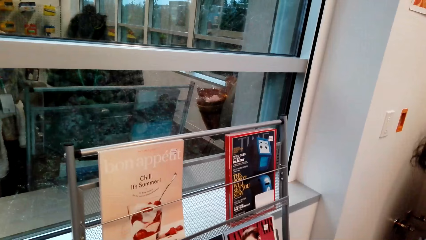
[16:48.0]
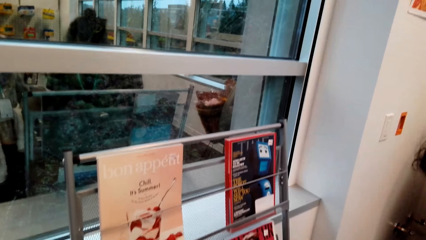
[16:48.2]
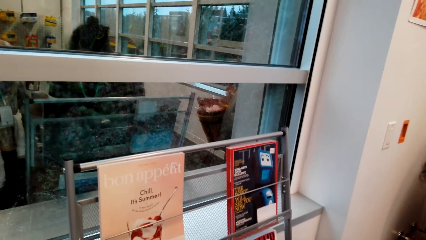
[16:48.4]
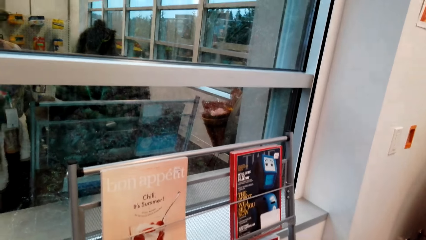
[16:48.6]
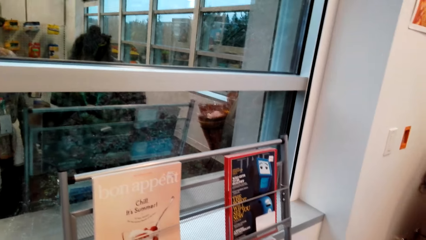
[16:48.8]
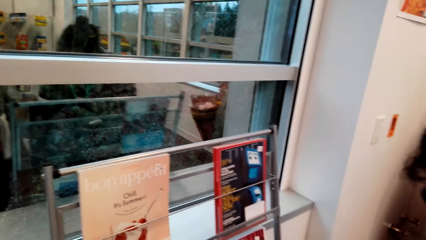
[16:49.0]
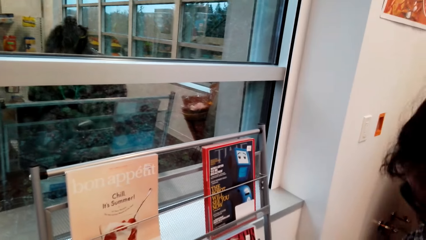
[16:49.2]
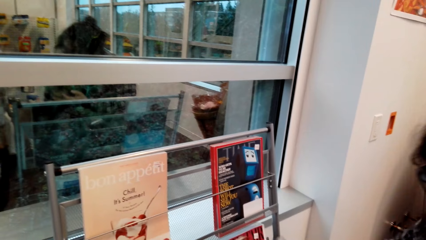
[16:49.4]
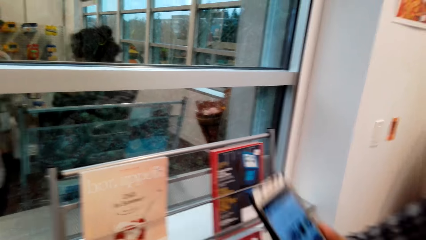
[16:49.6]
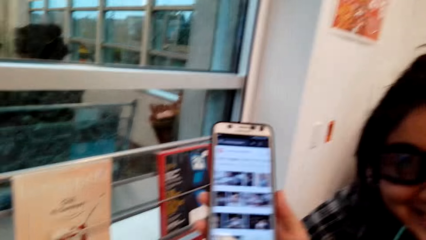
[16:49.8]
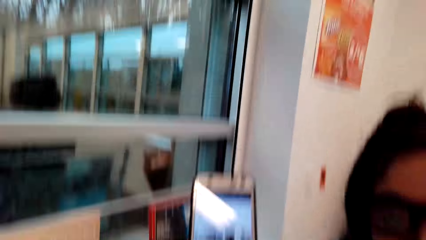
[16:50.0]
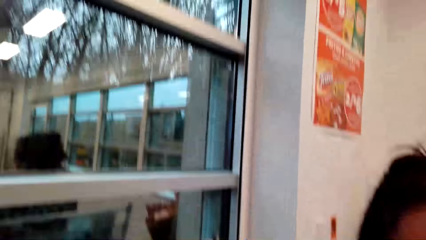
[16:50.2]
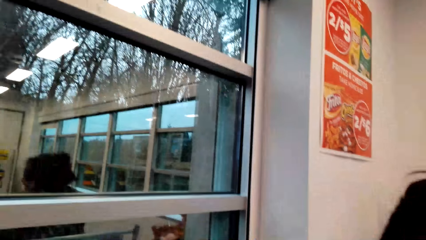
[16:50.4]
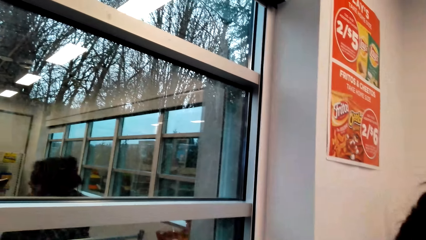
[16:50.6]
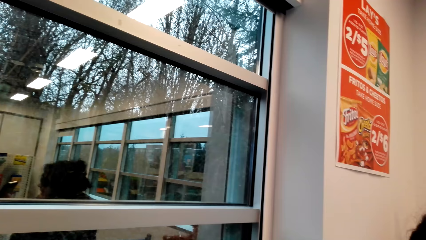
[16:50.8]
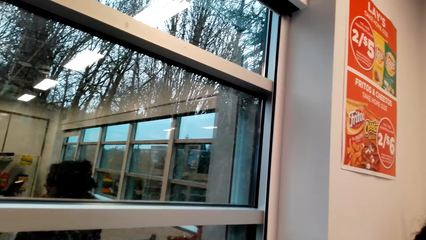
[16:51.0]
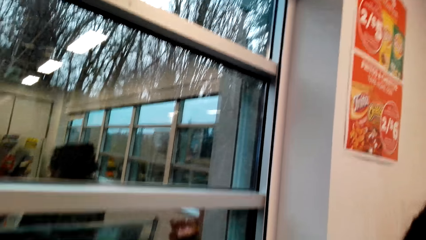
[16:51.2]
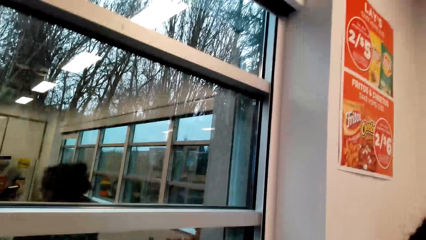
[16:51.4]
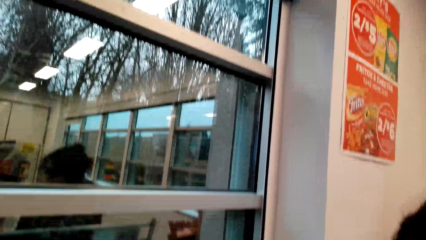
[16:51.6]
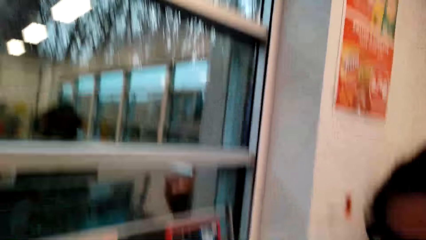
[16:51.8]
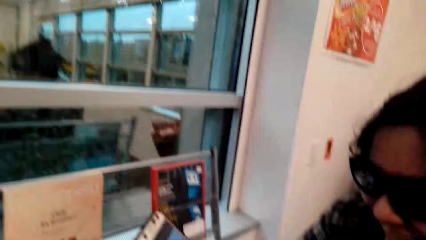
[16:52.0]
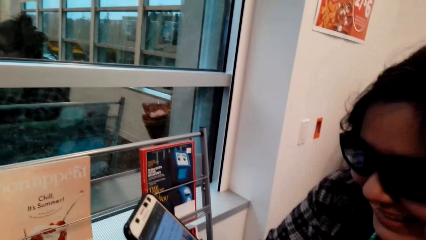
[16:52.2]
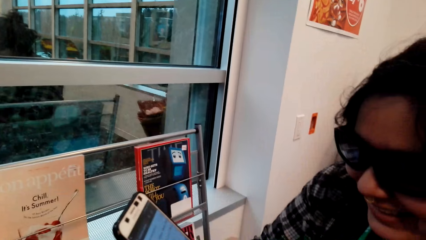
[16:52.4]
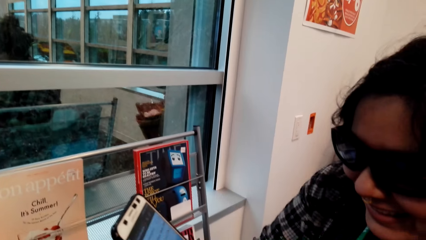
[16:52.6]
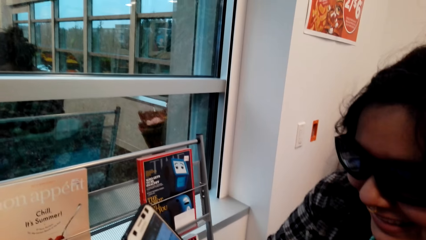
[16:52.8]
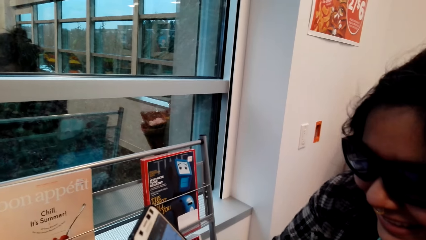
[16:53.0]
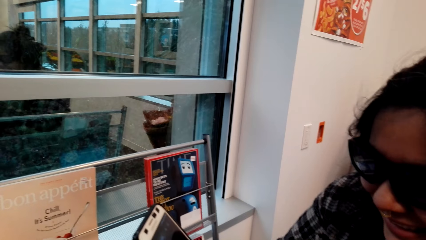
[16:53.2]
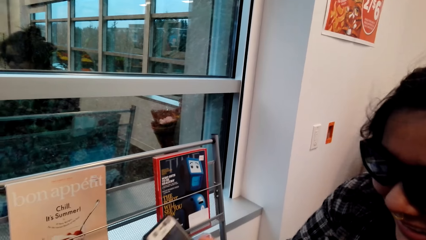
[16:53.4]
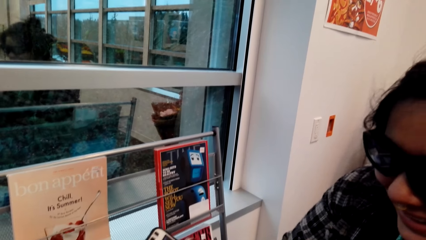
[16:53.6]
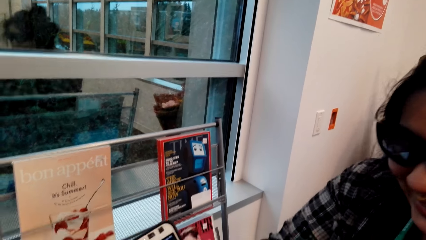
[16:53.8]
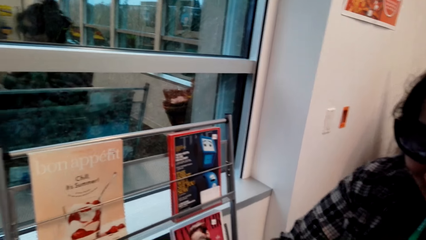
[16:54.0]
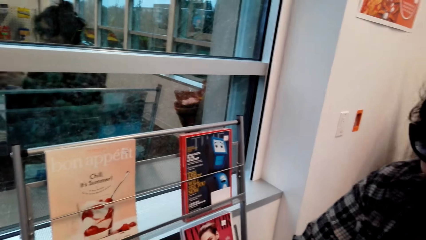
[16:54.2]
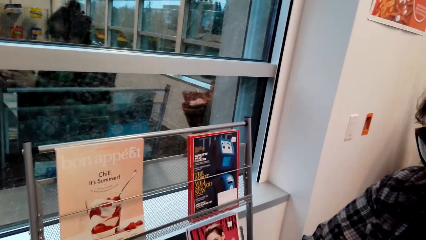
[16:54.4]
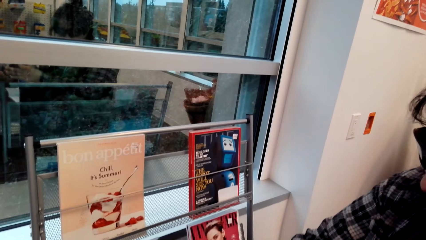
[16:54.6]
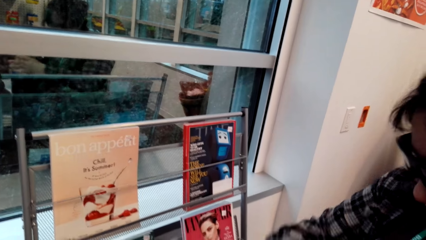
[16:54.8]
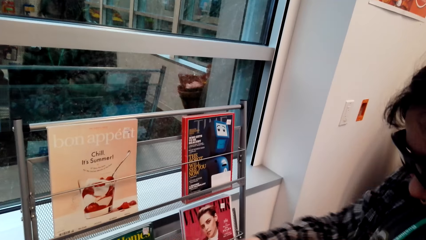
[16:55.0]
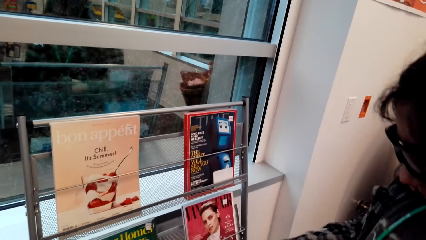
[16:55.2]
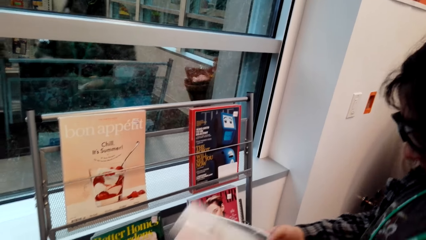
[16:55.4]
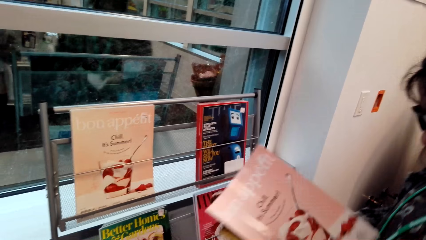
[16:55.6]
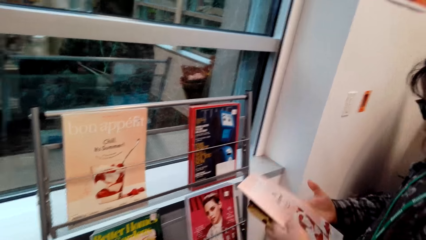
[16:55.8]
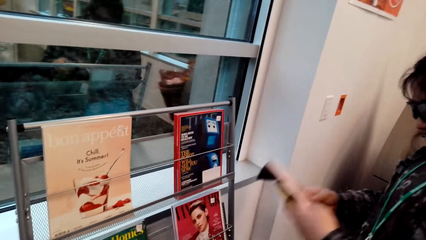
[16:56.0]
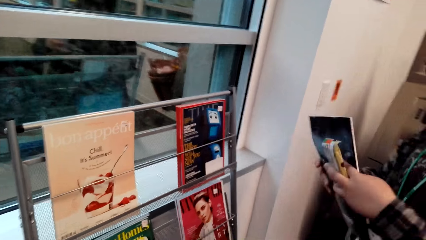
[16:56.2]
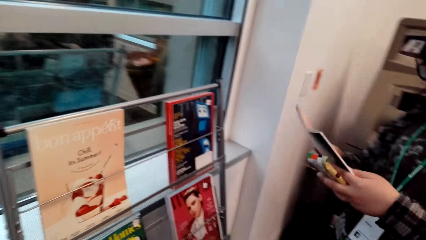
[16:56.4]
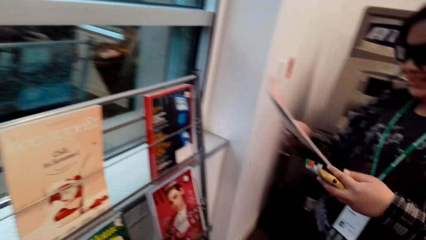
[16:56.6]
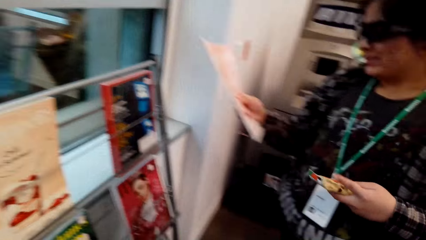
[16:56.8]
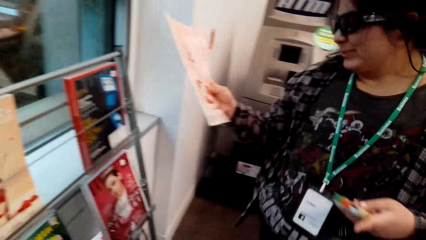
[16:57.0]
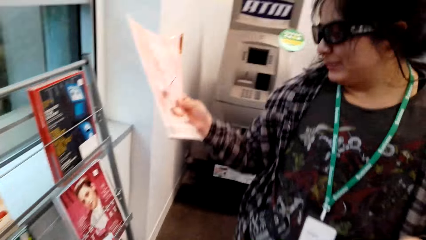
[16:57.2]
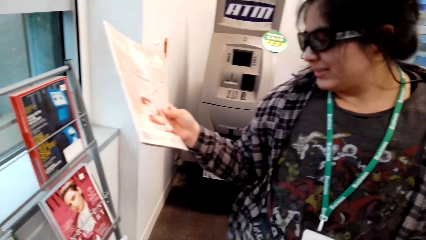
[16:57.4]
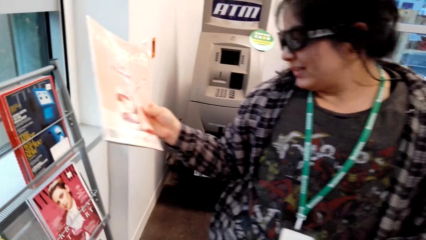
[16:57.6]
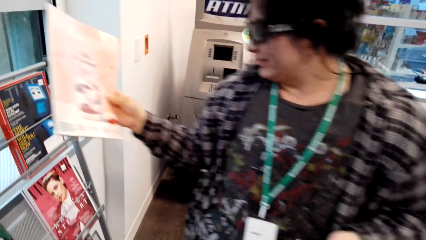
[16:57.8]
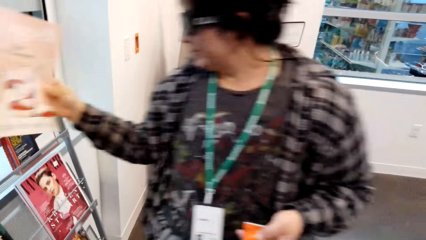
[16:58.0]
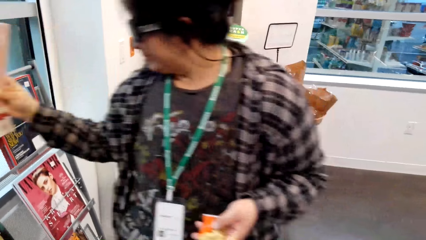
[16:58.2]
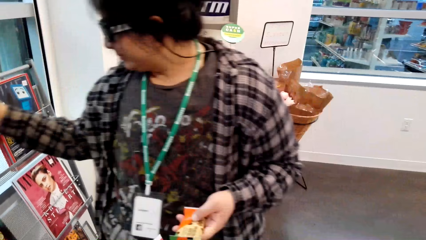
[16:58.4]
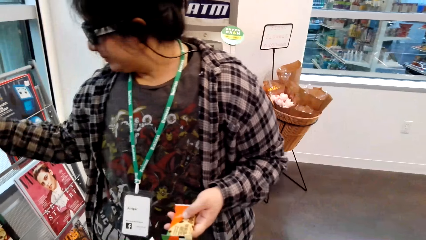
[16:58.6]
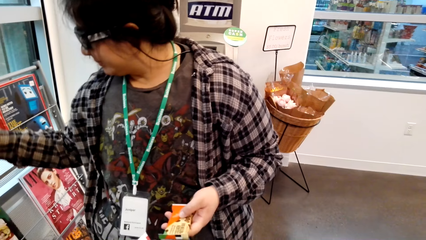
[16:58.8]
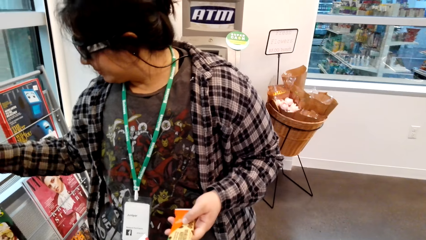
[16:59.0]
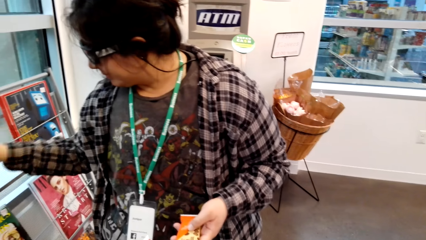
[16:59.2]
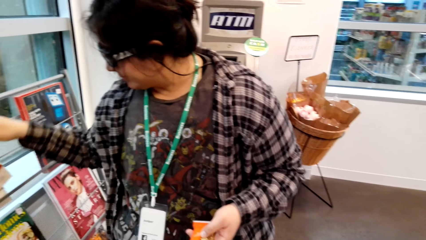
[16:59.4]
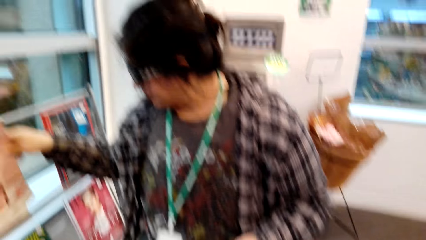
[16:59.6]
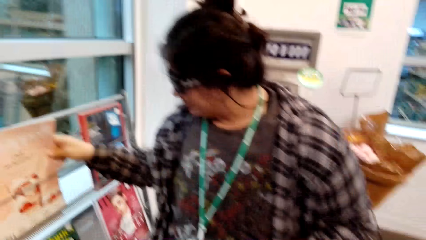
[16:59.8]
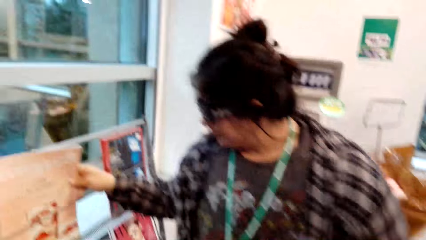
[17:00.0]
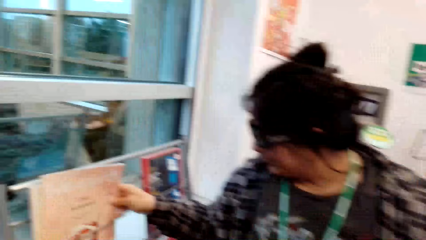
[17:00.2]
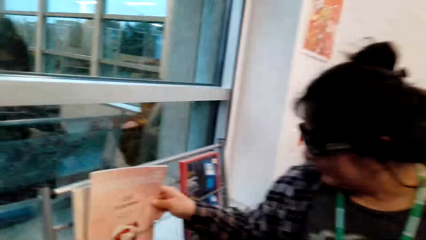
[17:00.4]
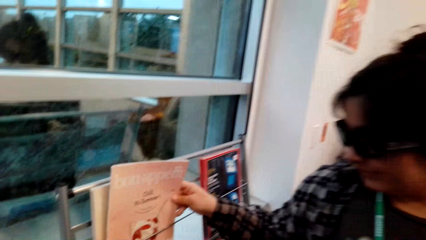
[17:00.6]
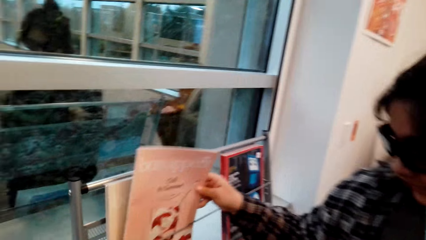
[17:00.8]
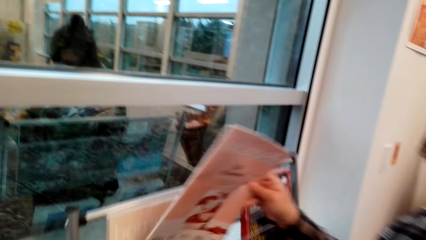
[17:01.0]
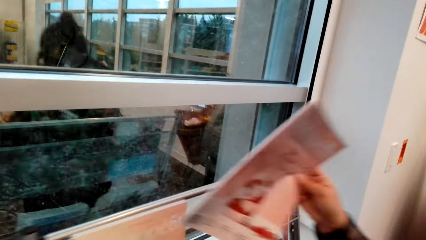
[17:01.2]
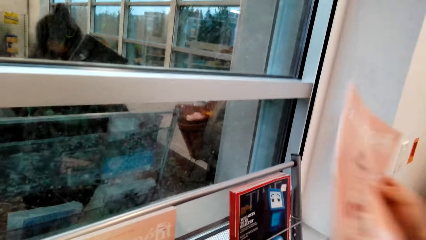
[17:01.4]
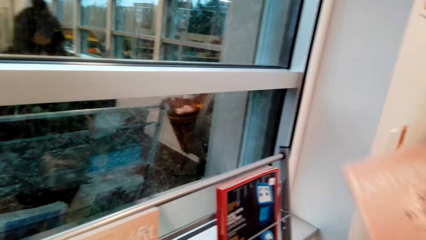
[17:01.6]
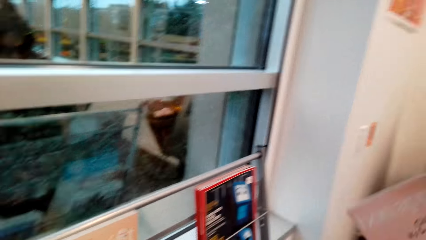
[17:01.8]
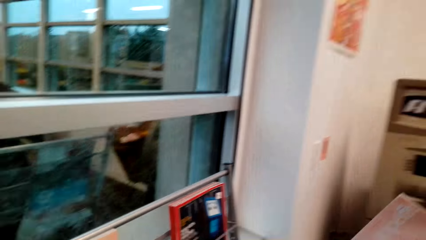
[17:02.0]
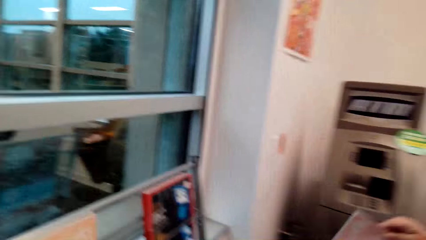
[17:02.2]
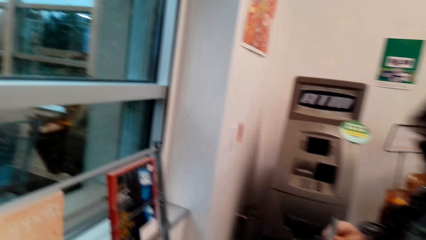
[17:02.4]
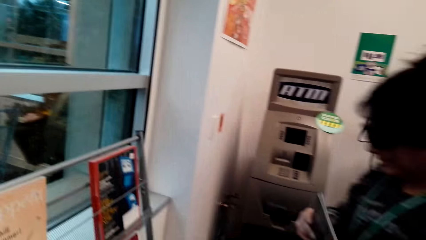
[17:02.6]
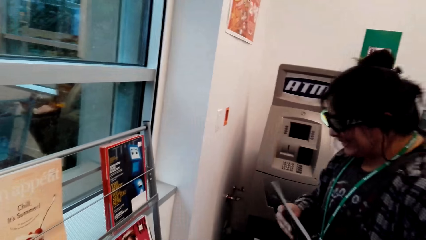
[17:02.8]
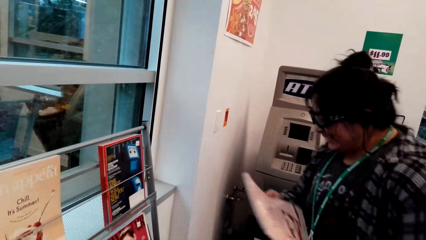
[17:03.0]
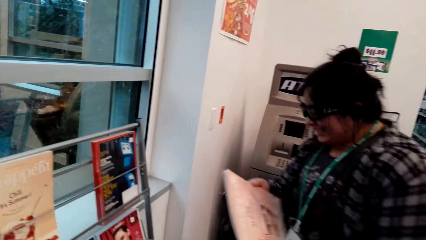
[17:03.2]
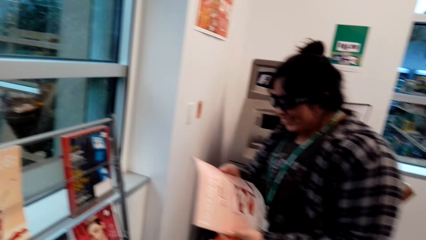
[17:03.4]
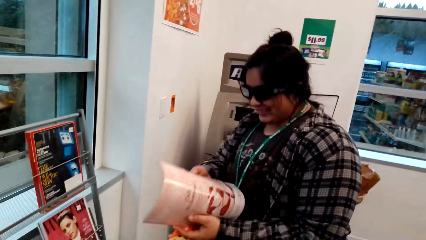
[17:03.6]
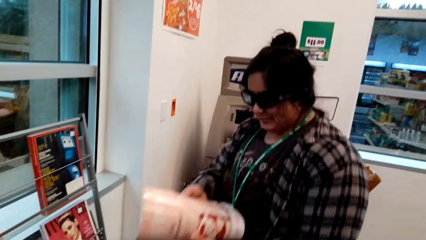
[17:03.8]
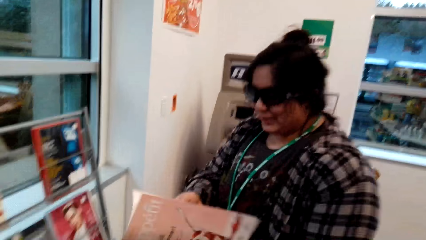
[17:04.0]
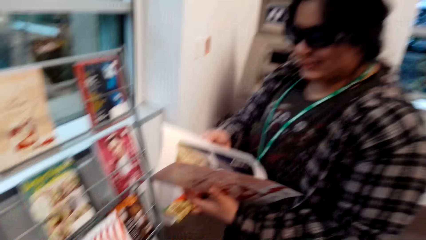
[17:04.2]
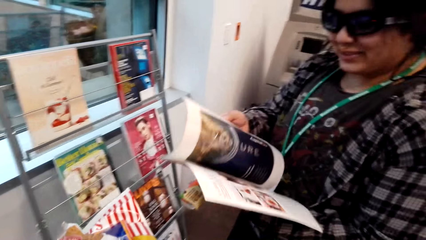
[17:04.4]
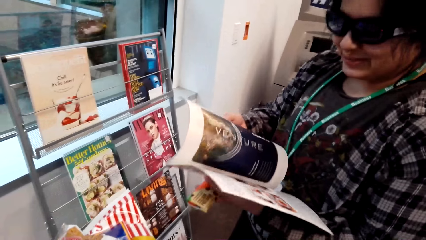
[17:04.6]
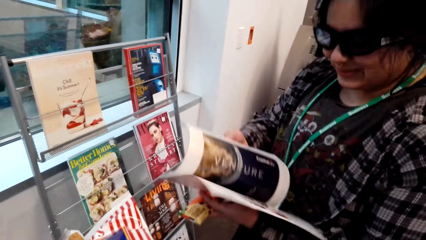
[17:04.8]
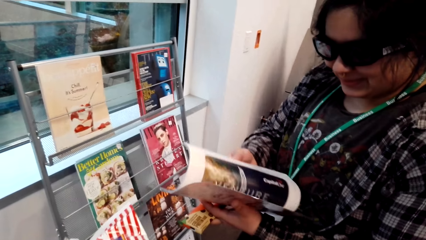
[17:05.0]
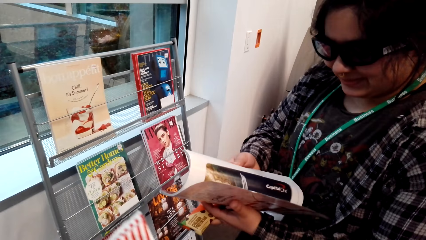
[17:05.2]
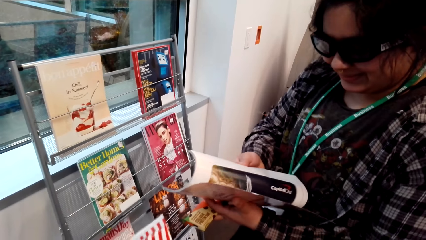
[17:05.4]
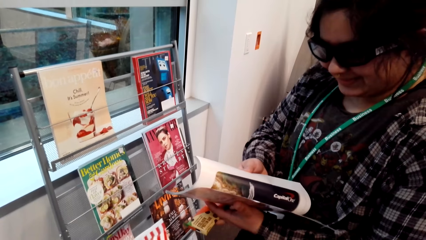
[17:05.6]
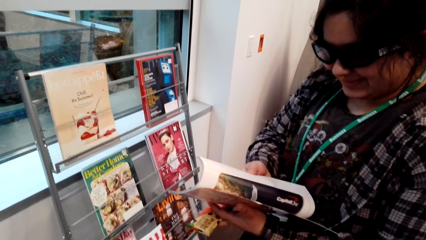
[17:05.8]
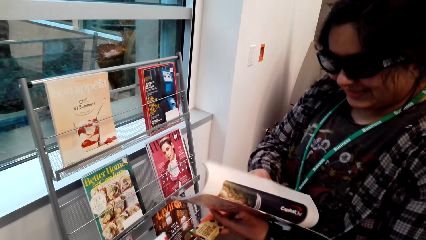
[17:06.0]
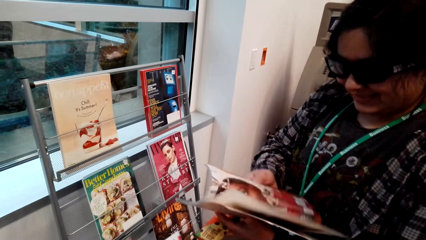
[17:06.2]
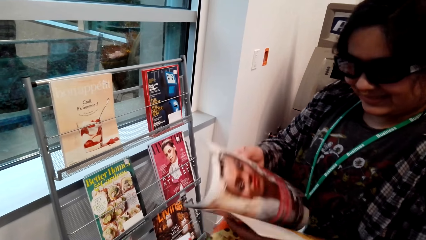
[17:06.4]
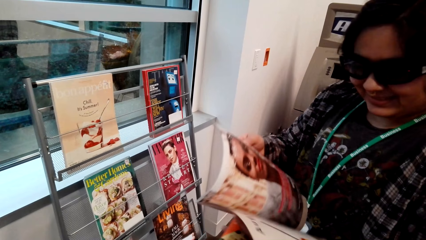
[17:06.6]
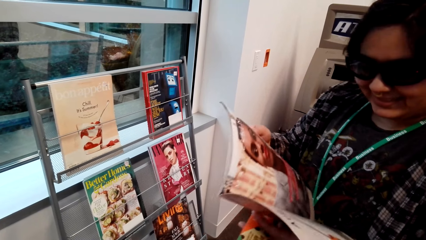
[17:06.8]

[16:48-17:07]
A lady shows the camera wearer the phone. The lady uses the phone. The lady gives the phone to the camera wearer. The lady shifts the book in her hands, reads the book cover in her hands and drops the book on the book stand. The lady picks another book from the stand, opens the book pages and looks at the book.
